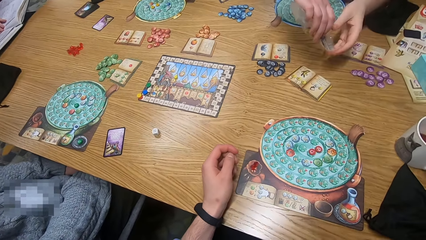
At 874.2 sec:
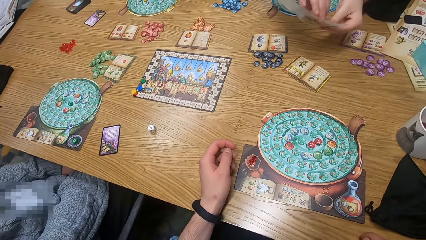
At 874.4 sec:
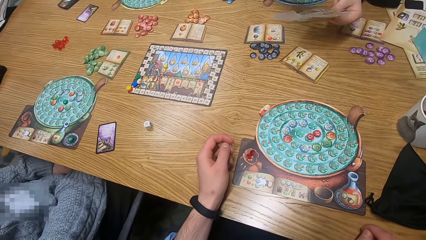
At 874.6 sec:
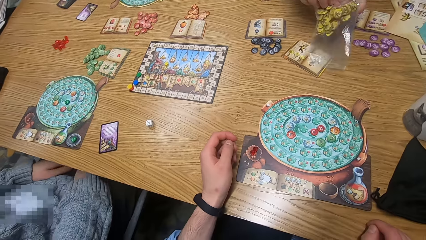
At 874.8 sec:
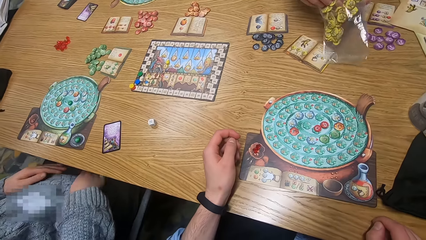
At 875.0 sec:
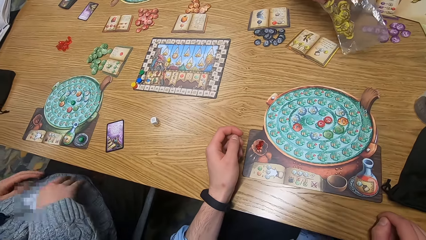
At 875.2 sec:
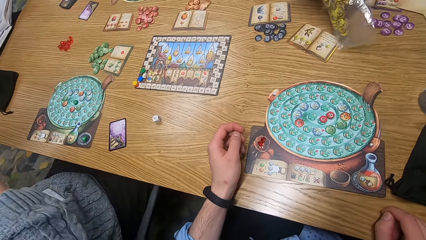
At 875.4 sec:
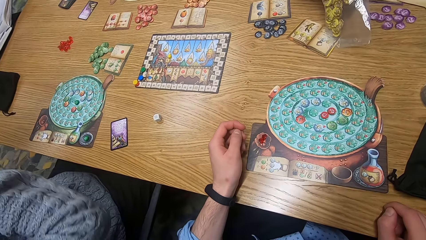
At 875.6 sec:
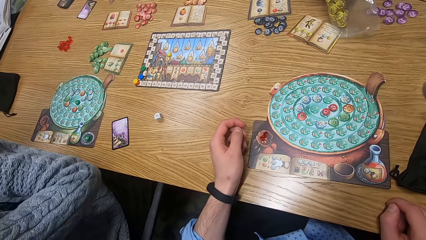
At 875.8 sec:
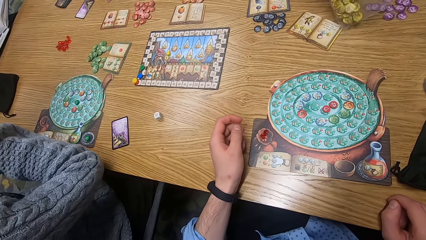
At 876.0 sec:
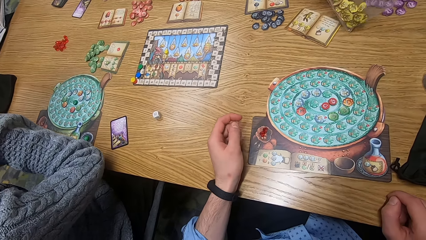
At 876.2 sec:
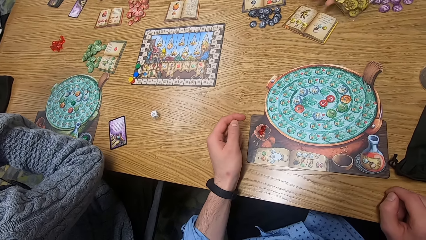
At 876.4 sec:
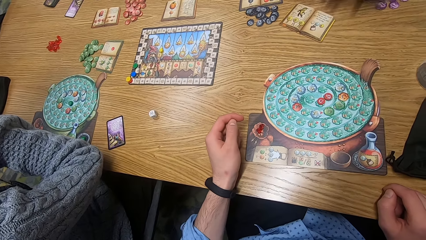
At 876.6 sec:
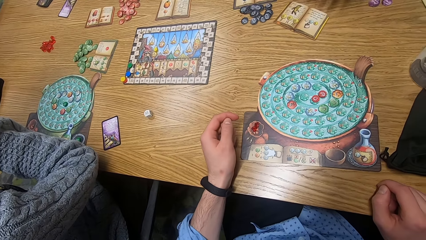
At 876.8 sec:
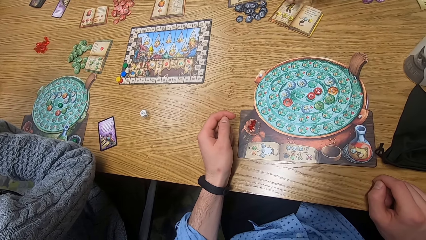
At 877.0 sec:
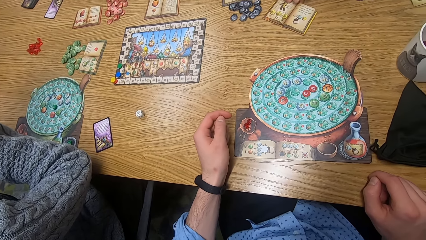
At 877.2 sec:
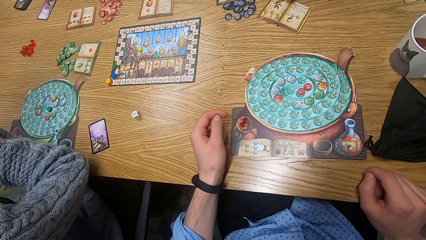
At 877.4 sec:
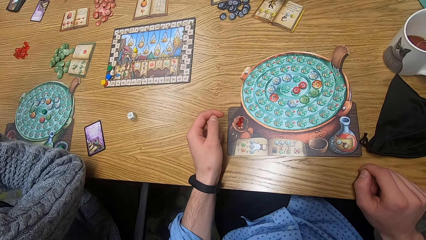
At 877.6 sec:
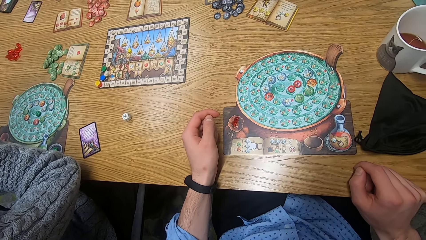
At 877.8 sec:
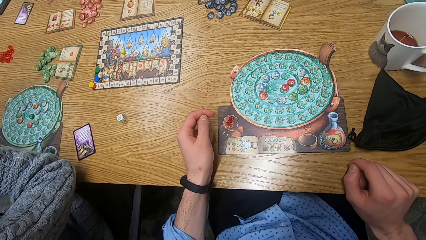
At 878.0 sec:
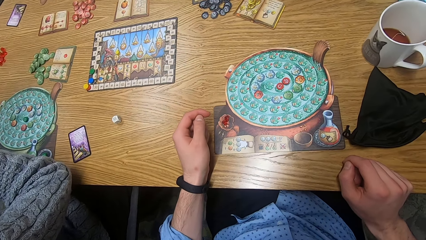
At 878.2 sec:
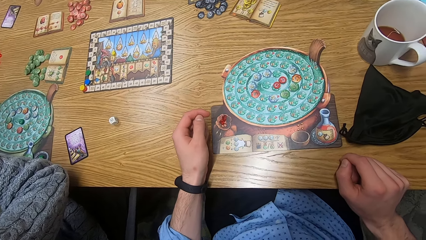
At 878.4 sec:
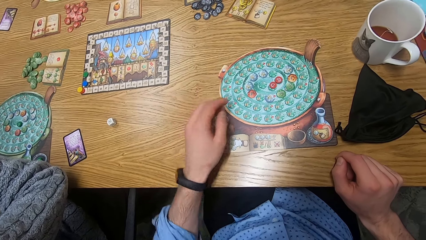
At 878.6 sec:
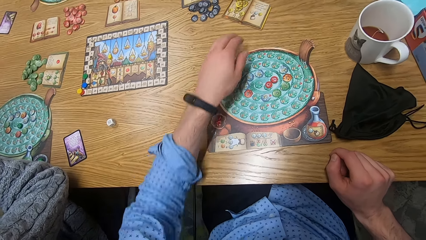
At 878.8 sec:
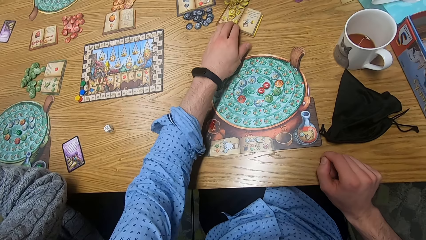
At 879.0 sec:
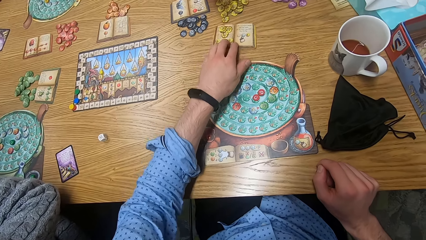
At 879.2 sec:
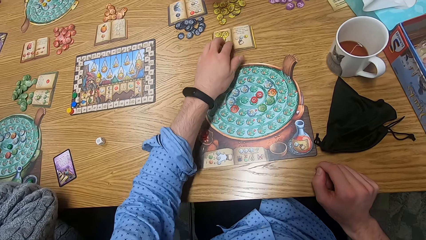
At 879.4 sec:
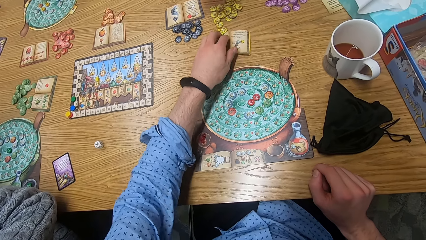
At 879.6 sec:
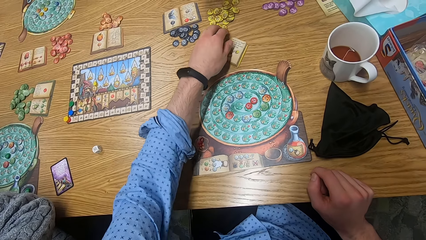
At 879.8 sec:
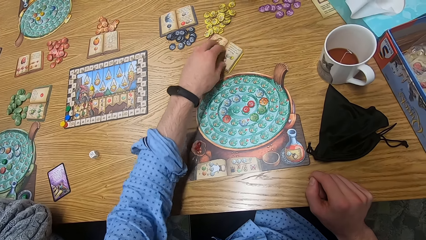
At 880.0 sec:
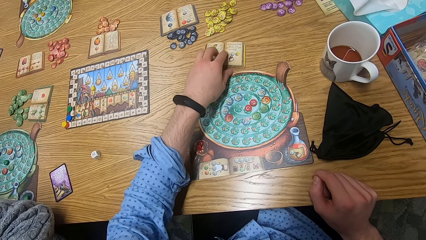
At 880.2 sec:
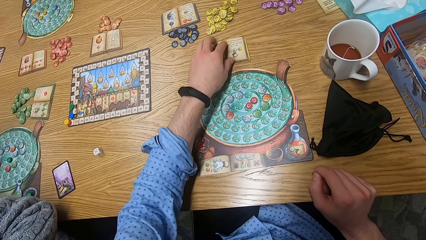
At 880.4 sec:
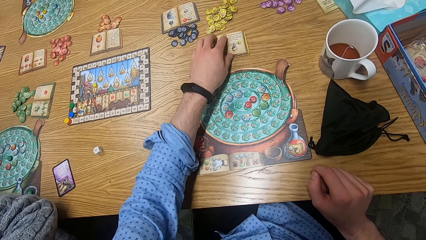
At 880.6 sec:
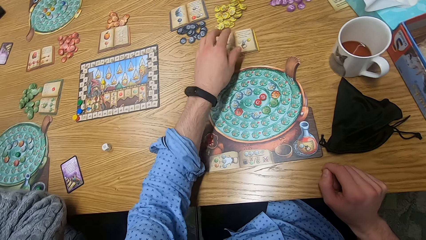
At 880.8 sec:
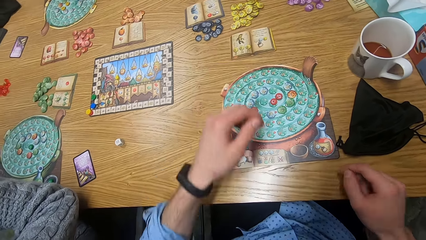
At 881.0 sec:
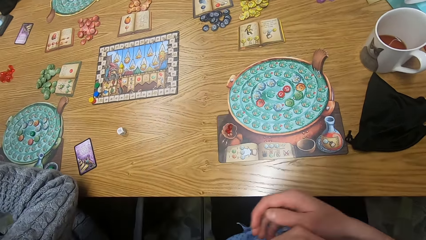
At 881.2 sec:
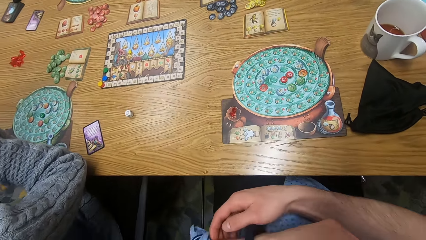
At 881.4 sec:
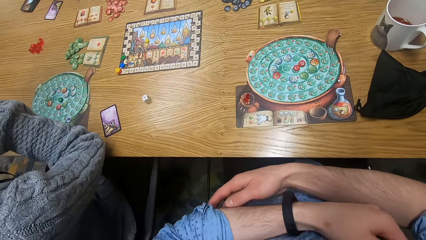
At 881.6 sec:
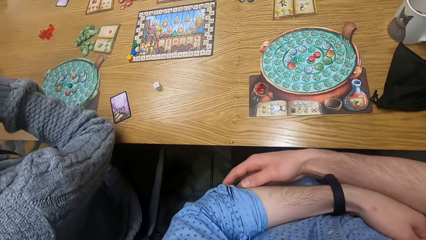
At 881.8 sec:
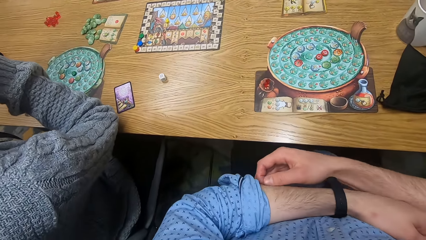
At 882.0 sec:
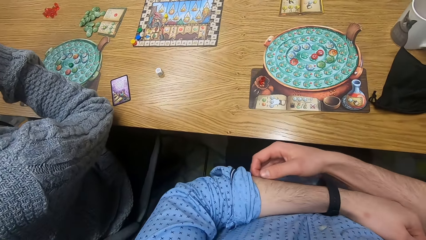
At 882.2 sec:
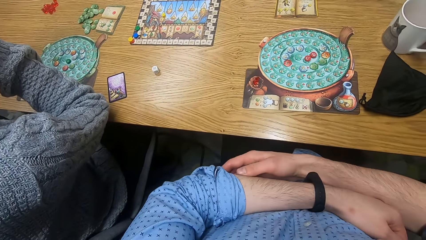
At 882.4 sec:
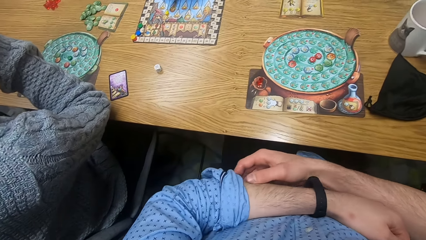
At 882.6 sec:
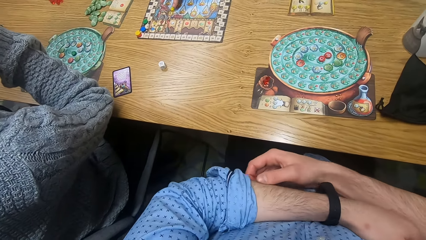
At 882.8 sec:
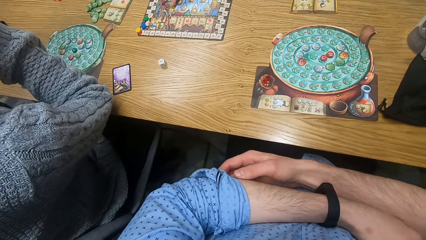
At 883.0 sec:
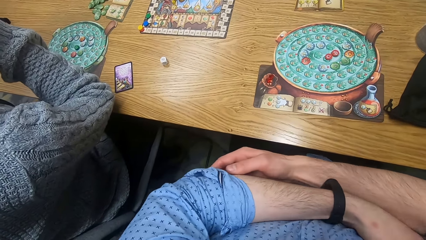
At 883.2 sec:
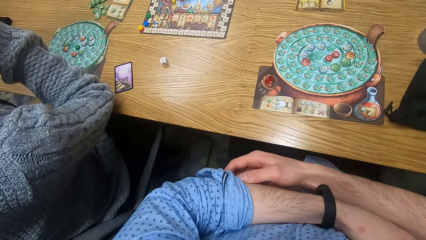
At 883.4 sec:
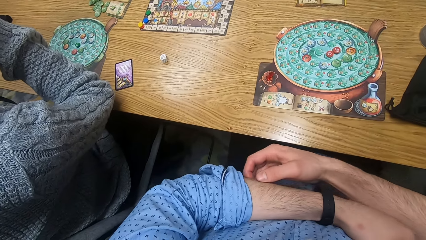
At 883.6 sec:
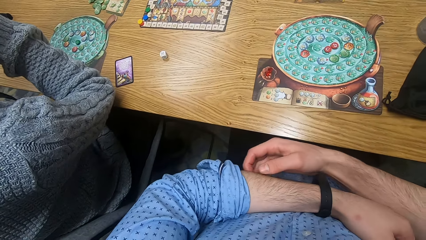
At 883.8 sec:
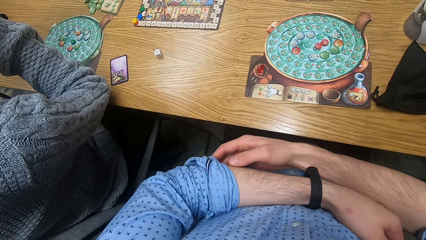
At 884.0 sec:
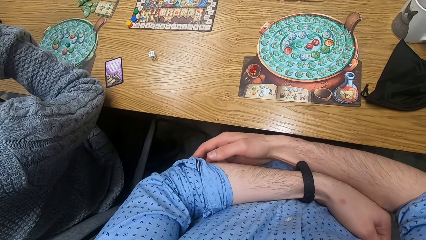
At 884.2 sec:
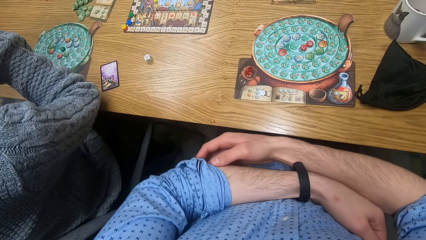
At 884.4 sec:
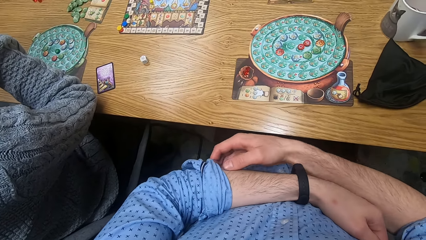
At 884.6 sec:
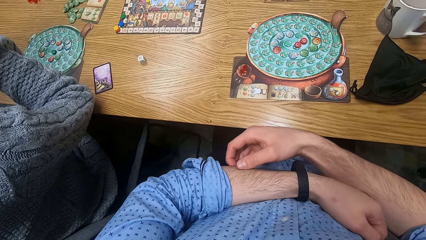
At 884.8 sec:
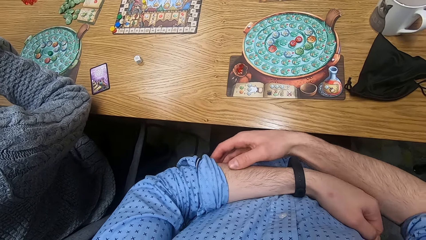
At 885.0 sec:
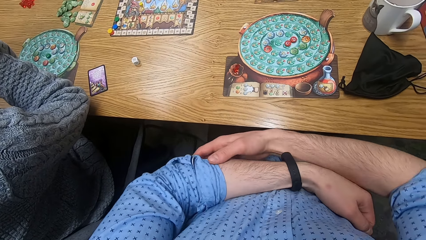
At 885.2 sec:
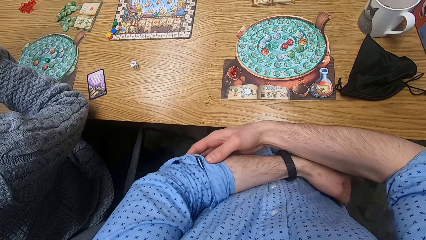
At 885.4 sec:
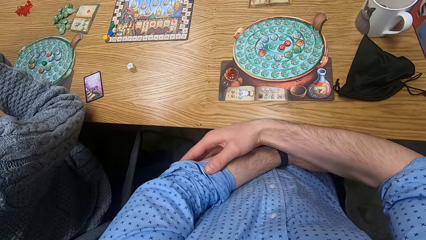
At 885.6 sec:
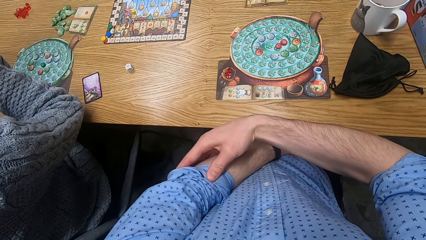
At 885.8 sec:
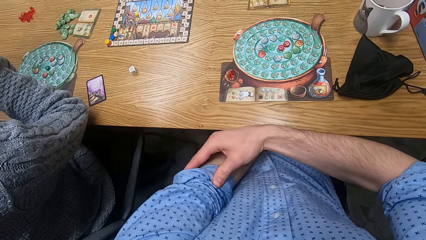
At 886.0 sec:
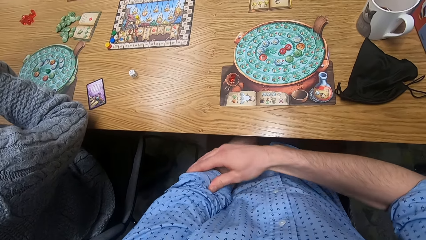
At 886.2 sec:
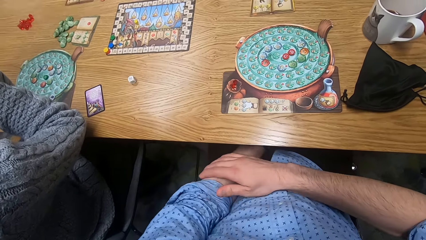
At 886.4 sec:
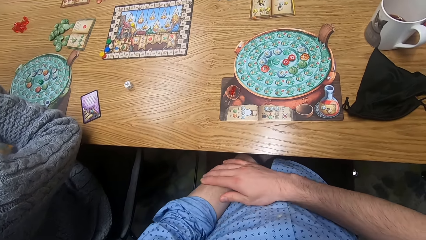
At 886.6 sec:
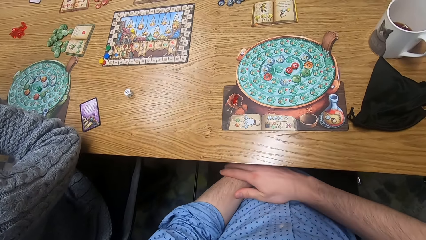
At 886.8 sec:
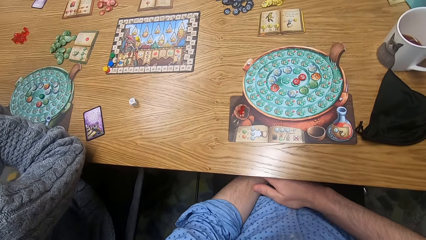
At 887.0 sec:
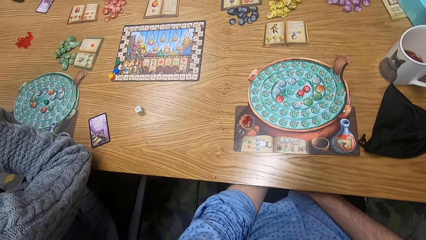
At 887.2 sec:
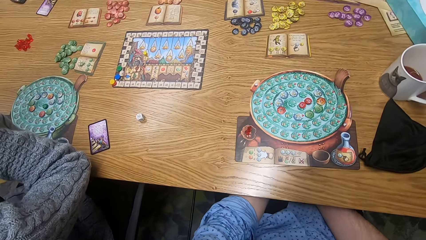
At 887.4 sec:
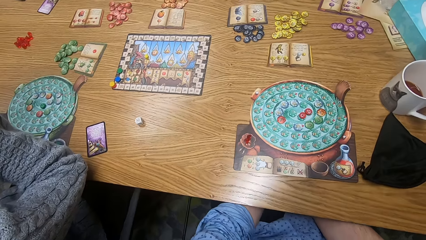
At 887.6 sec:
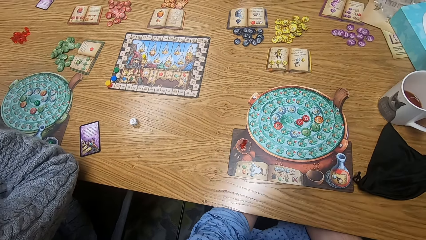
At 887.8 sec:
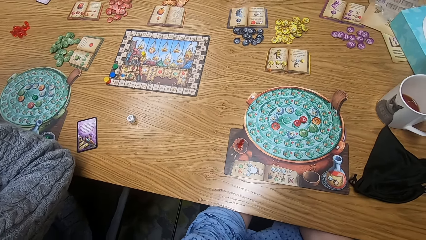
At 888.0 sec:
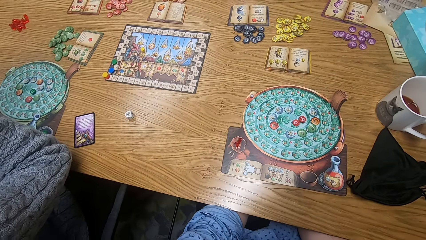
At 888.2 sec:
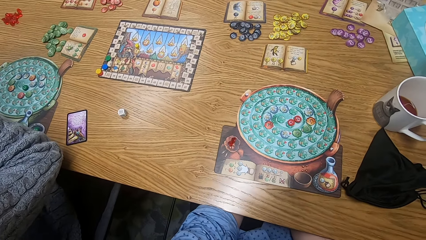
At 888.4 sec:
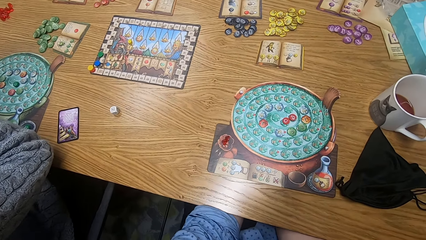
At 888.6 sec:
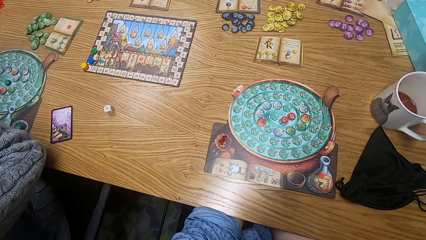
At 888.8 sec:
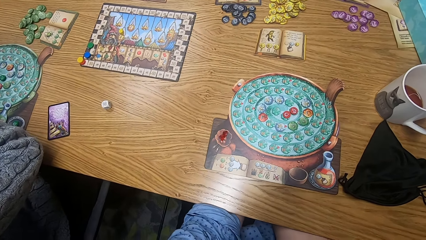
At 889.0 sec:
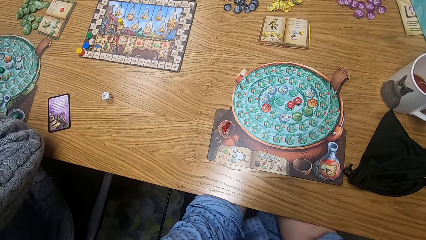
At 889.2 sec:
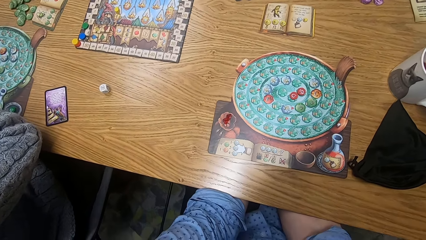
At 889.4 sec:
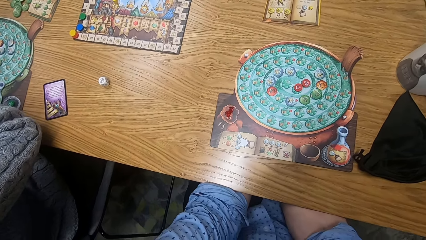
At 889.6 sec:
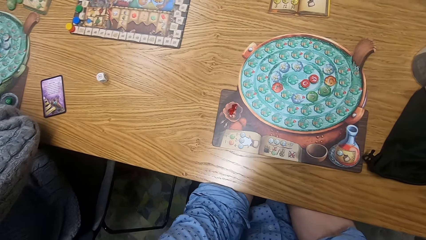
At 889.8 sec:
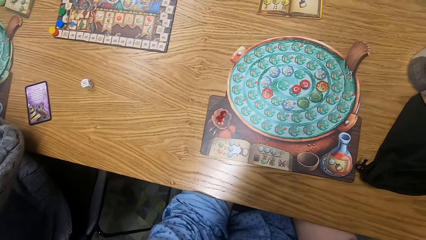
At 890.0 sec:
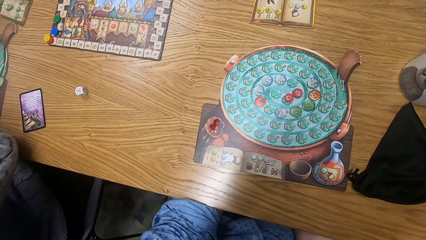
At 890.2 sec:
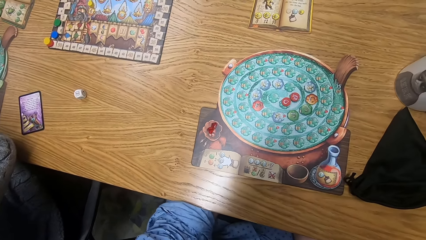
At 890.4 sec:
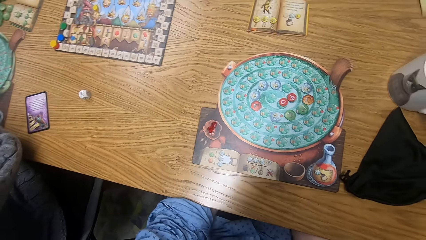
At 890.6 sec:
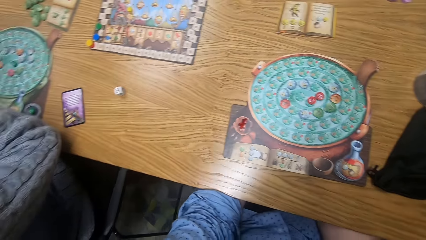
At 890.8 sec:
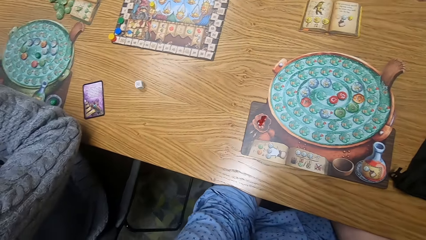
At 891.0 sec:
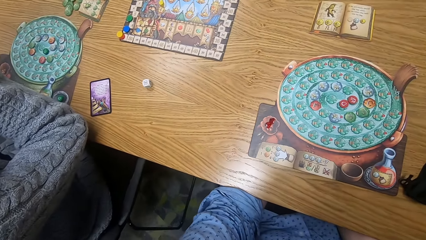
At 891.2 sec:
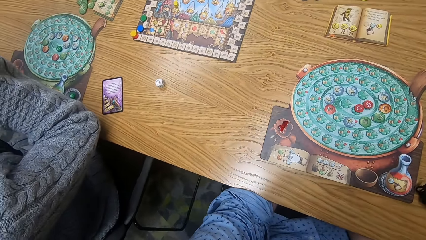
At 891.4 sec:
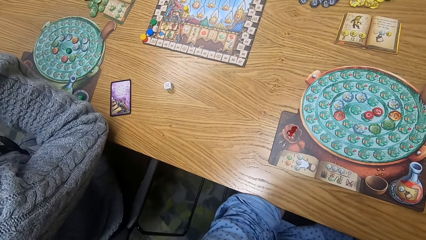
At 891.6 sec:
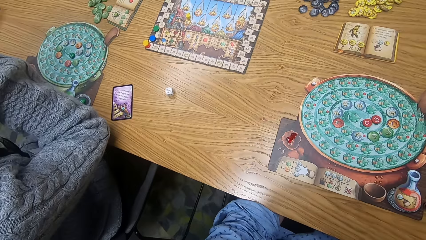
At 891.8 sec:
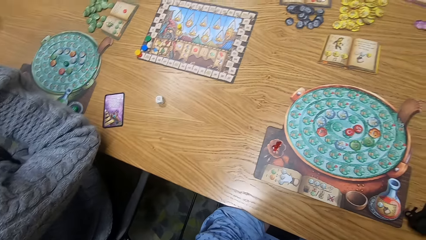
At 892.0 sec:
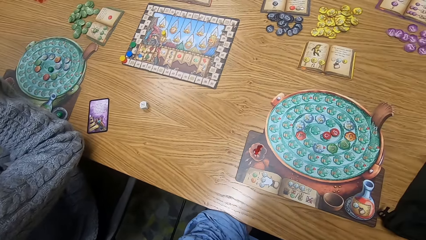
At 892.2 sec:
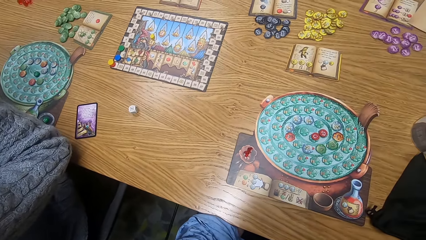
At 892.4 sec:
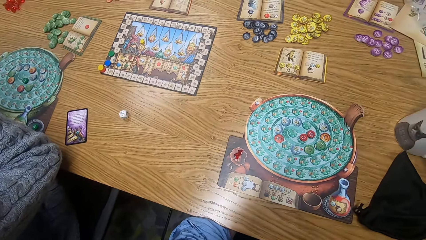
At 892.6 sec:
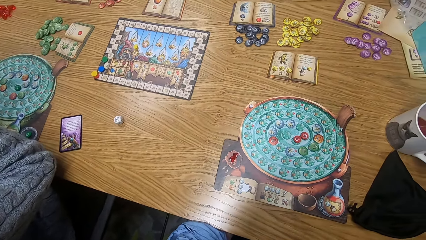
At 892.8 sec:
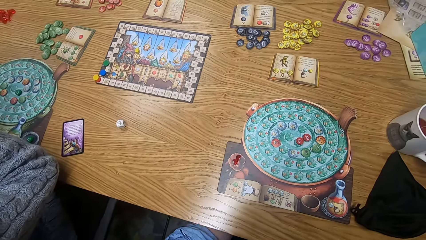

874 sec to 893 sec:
A woman opens the nylon pack with her hands. The woman pours out the tokens from the nylon pack with her right hand. The camera wearer moves the tokens from the rule book with his left hand. He drags the book. He removes his hands from the table. He scratches his left hand with his right hand.
